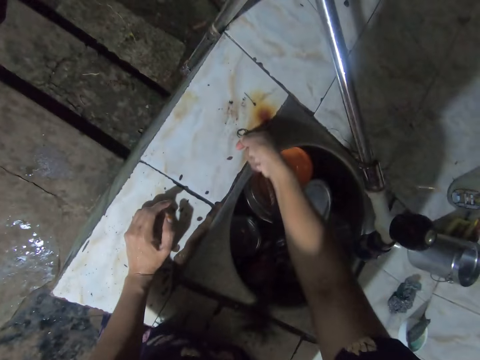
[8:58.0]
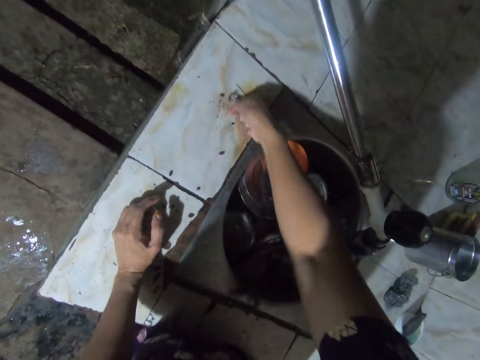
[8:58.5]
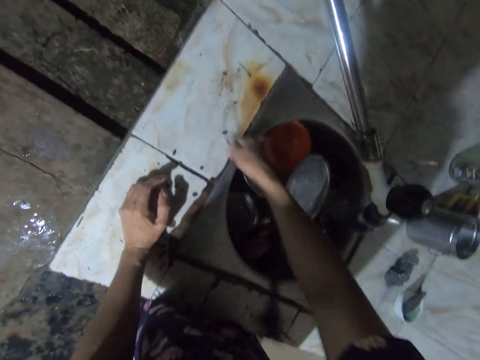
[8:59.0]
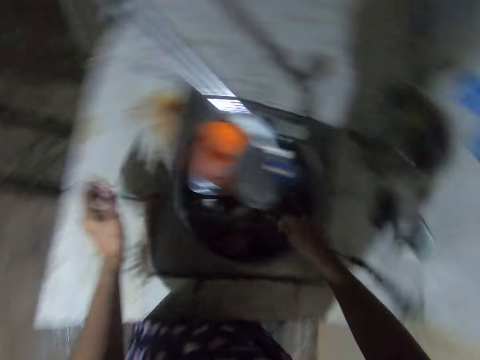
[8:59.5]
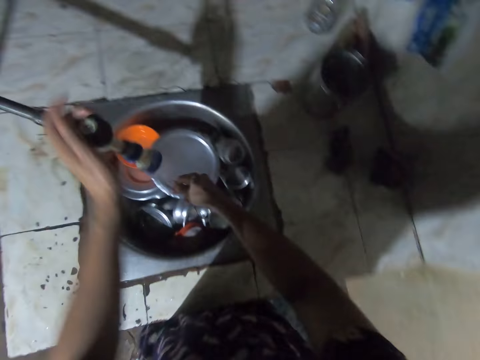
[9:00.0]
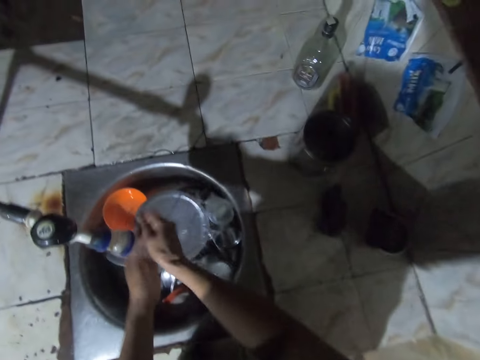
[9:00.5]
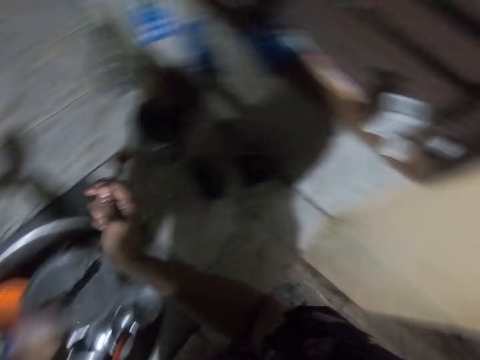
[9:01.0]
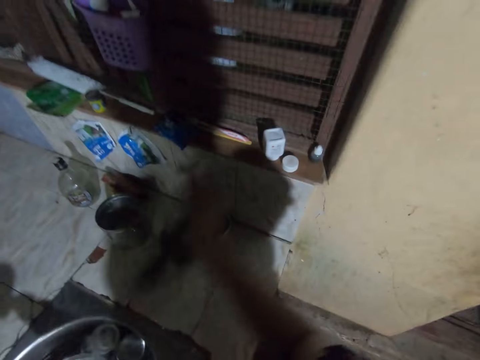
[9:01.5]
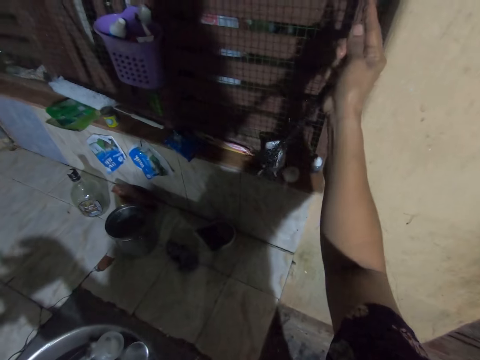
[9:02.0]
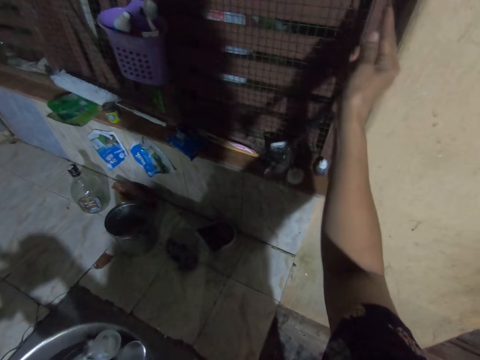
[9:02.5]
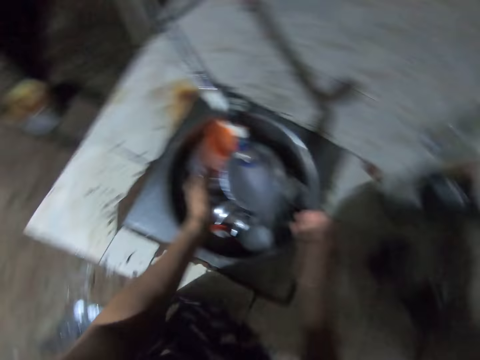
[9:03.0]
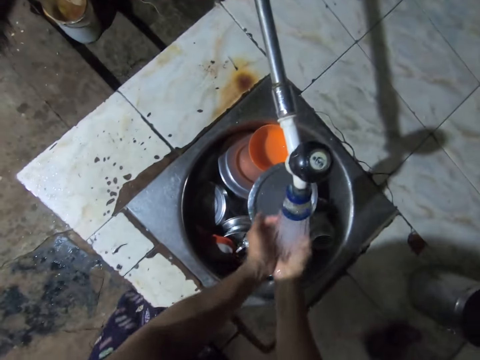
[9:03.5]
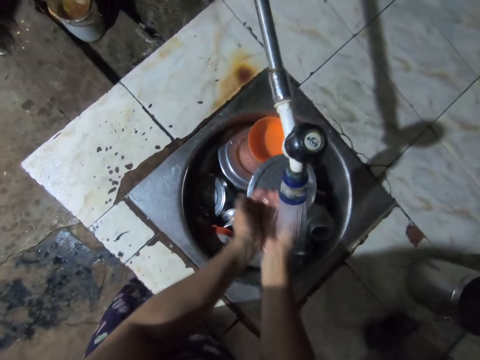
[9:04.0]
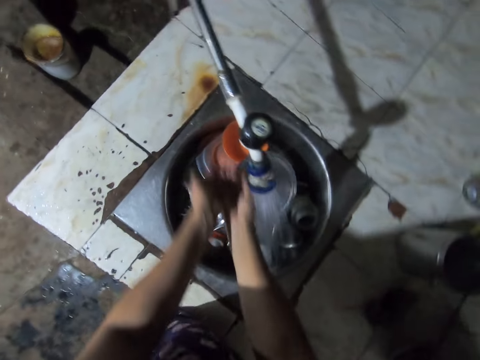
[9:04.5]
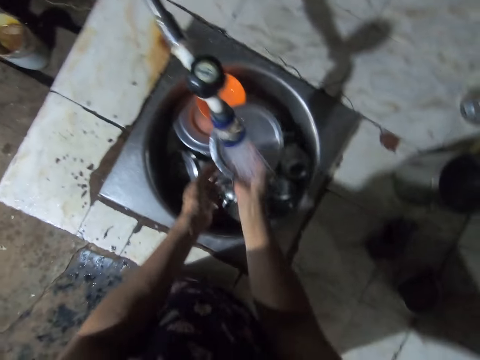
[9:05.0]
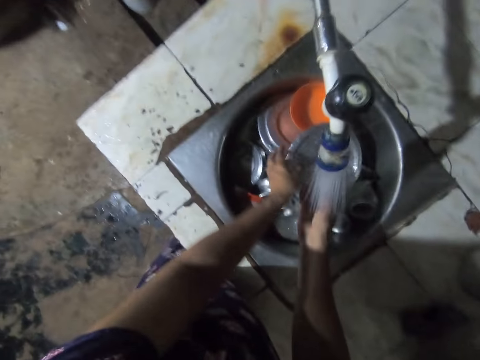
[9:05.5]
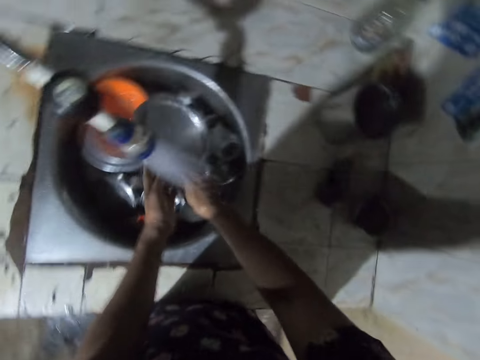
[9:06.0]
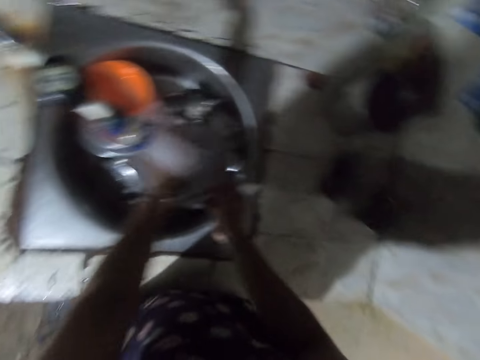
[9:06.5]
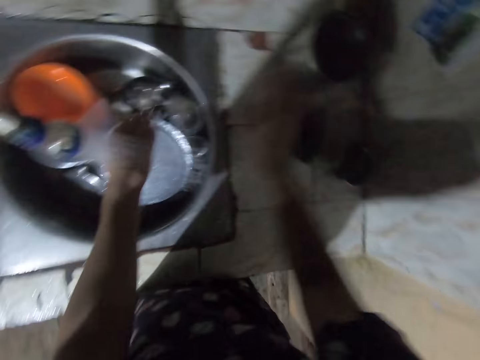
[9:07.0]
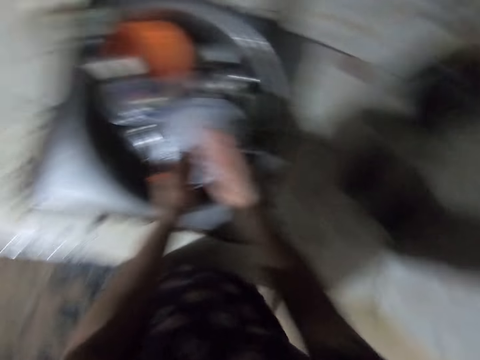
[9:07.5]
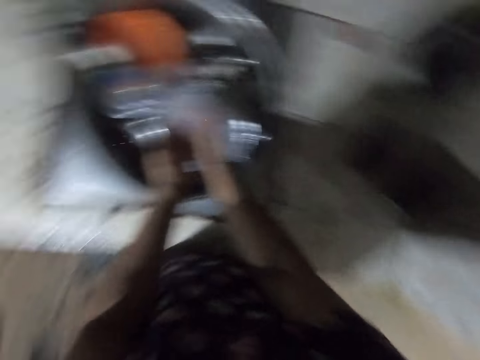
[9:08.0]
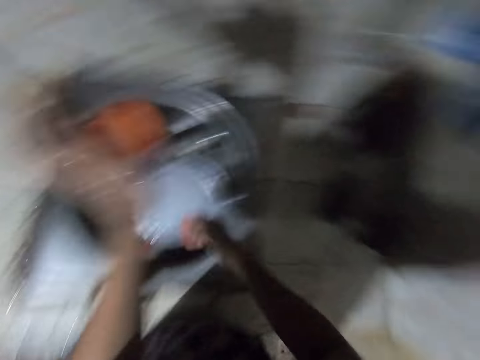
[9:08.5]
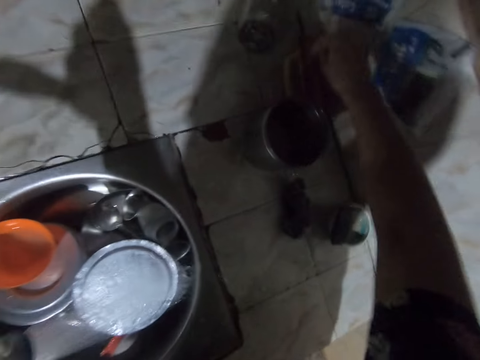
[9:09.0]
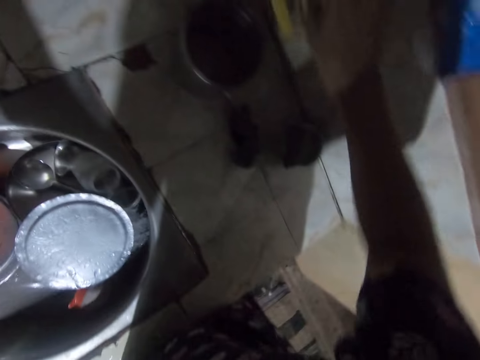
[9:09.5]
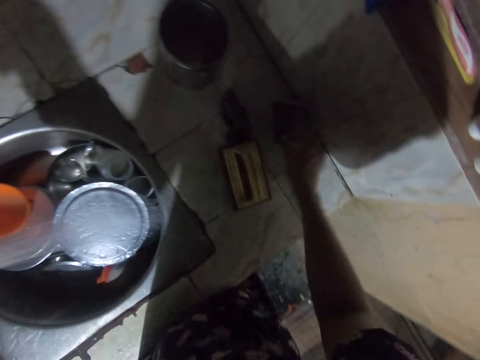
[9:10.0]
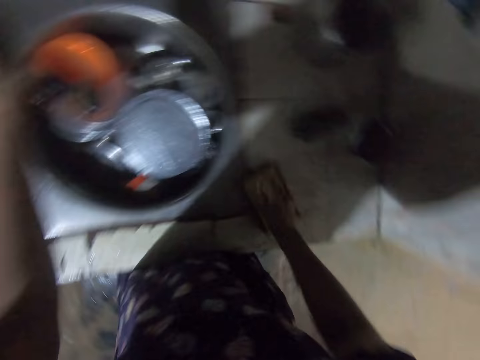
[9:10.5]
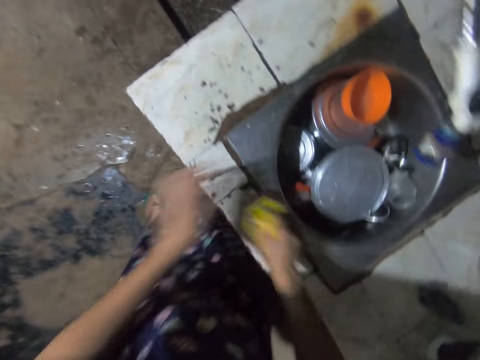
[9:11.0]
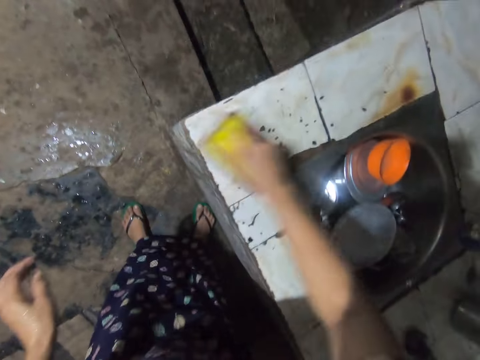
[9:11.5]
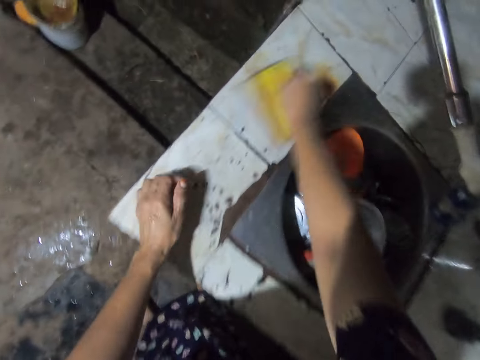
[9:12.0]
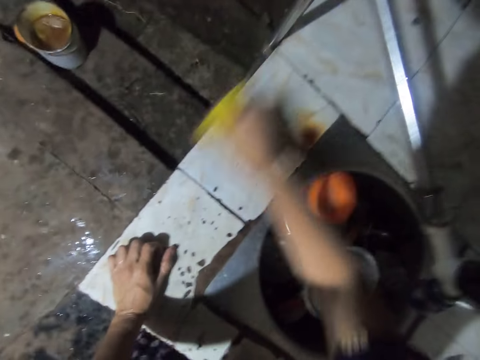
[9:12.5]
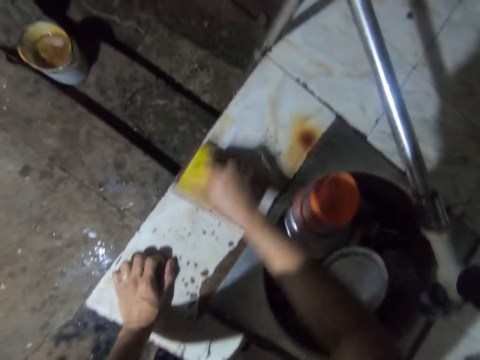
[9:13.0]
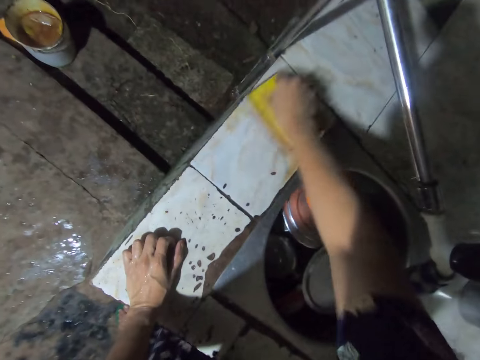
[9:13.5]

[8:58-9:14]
The camera wearer opens the tap. They rinse a brush. They hang the brush on the wall. They fetch water and pour water in the sink top. They rinse a lid and touch the lid. They pick up a sponge, put the sponge on the countertop and scrub the counter. They pick up the sponge and wipe the sink top.

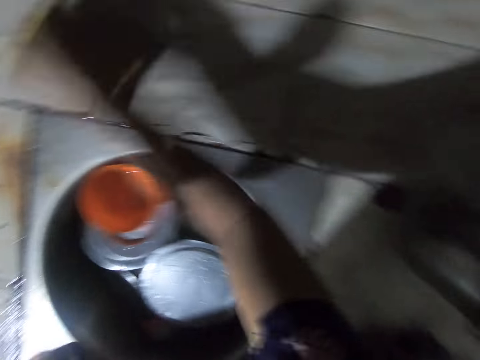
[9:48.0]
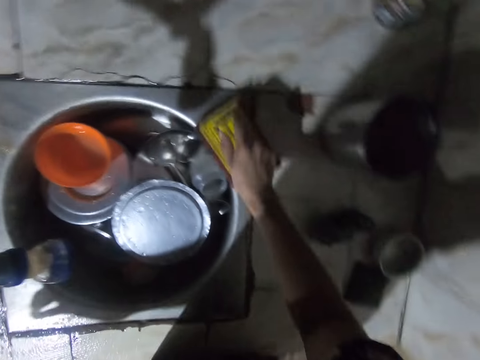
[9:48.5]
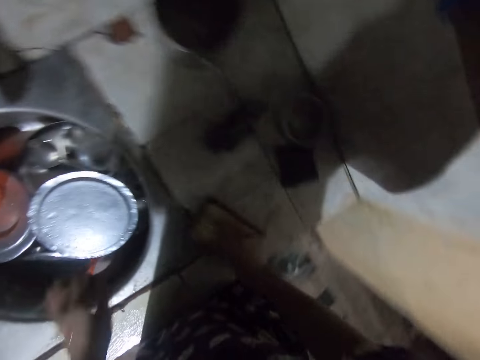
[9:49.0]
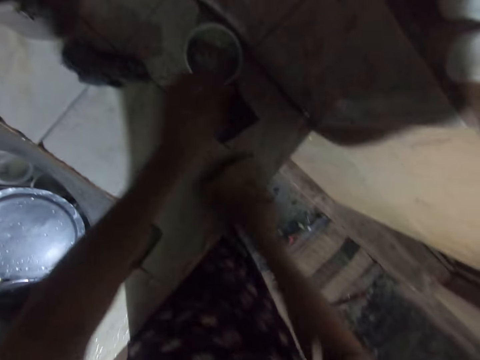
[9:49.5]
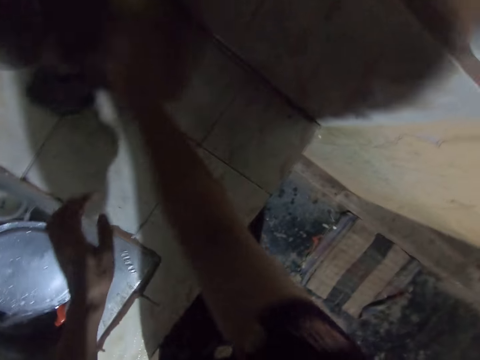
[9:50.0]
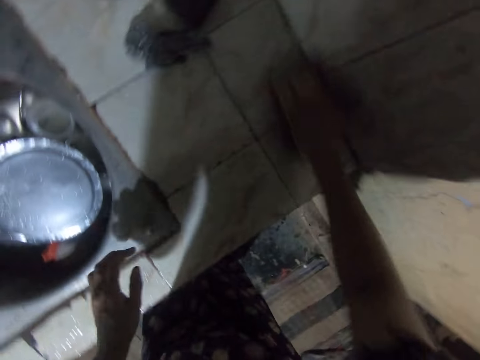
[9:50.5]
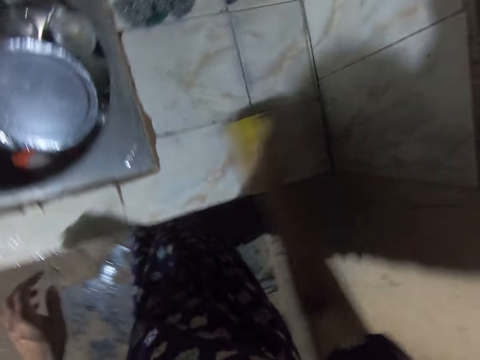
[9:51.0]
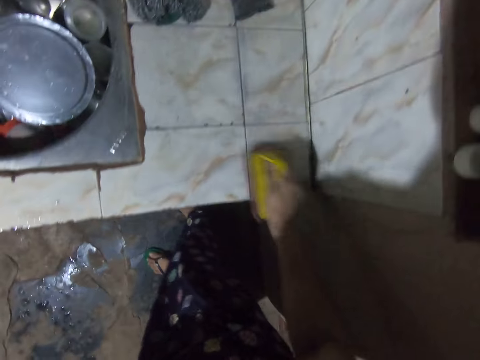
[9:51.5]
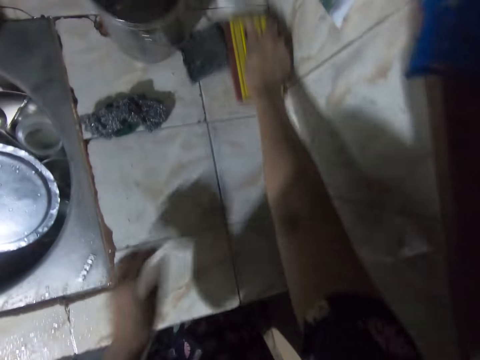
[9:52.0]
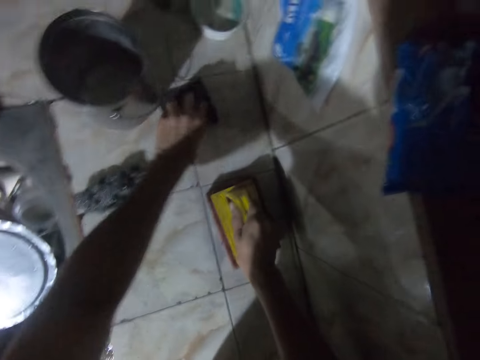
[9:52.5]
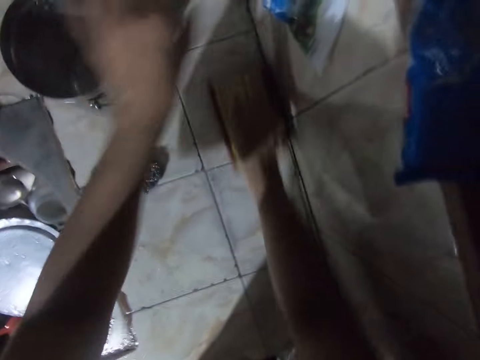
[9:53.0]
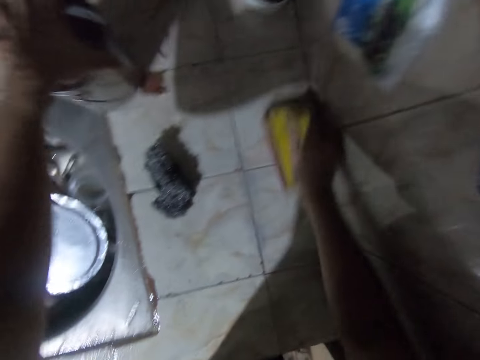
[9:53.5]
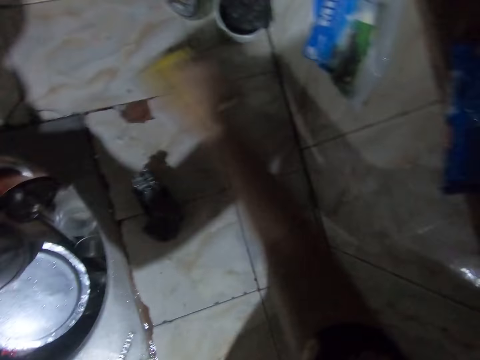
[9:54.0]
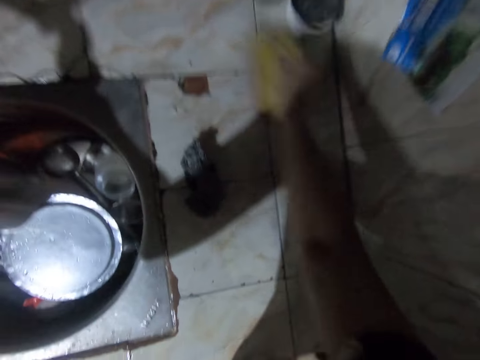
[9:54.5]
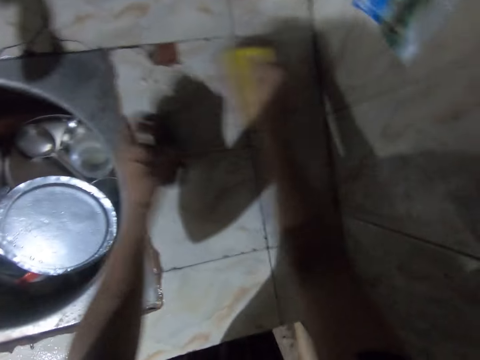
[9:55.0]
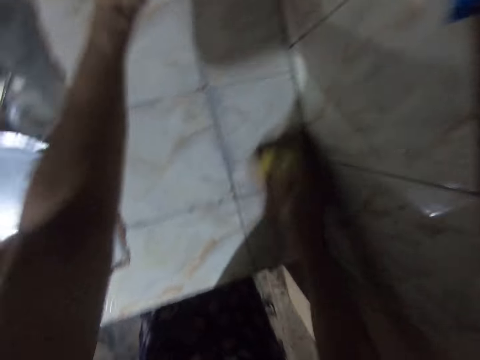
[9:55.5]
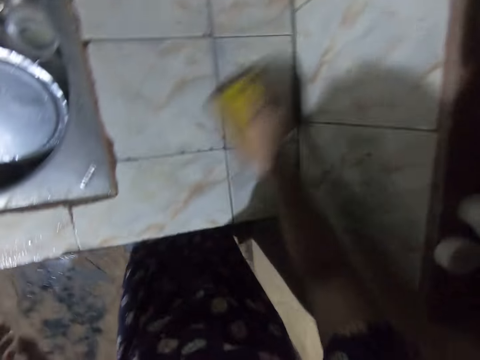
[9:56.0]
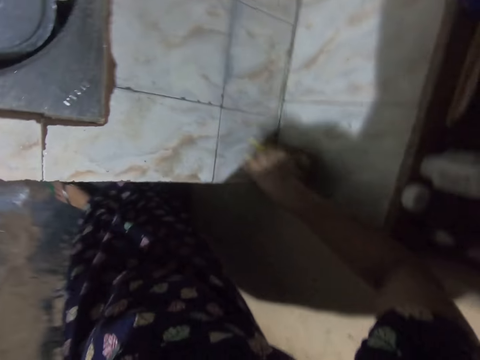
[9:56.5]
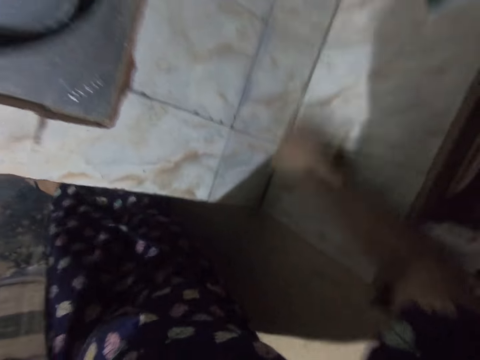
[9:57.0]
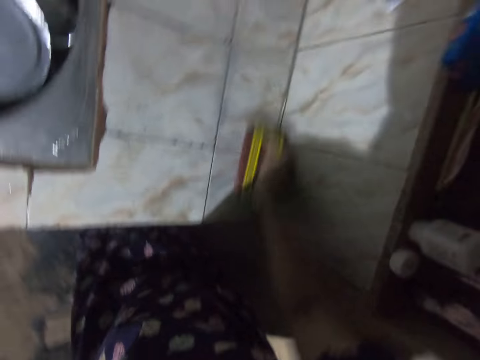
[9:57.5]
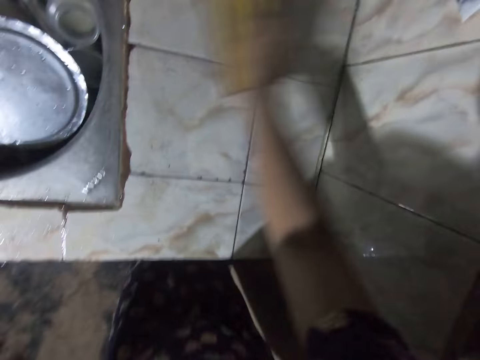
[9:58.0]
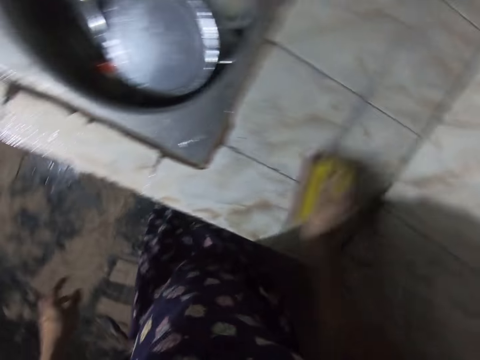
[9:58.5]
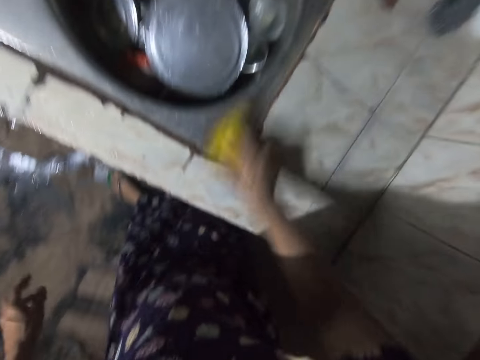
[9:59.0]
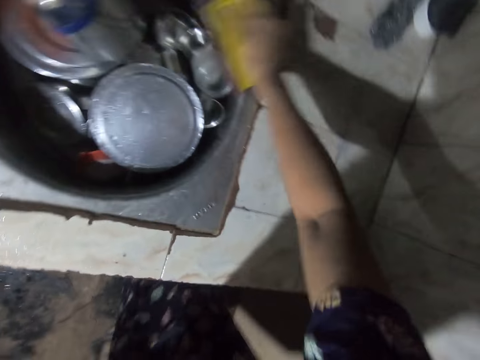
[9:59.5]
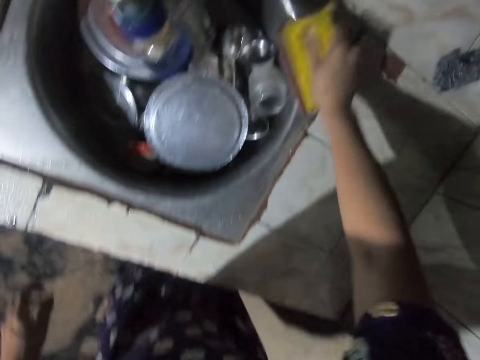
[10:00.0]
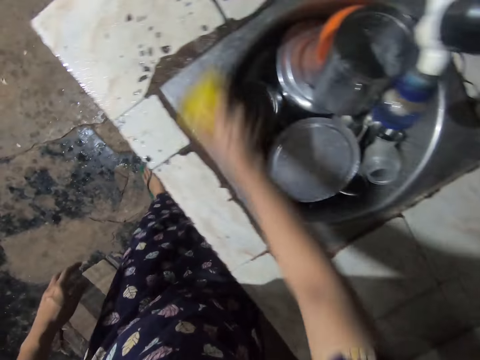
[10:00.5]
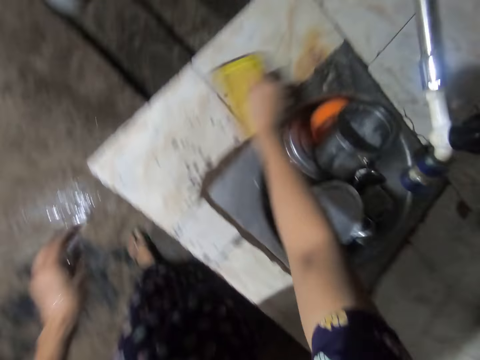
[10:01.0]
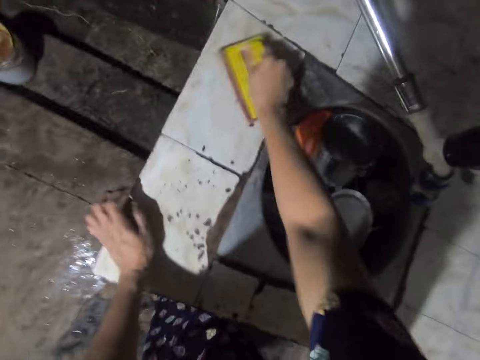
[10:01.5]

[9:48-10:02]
The camera wearer moves the soap tin and brushes the surface. They move the foam from the countertop and brush the surface. They move a can on the countertop, brush along the countertop, place the can in the sink and pick up steel wire from the countertop. They brush along the countertop.
